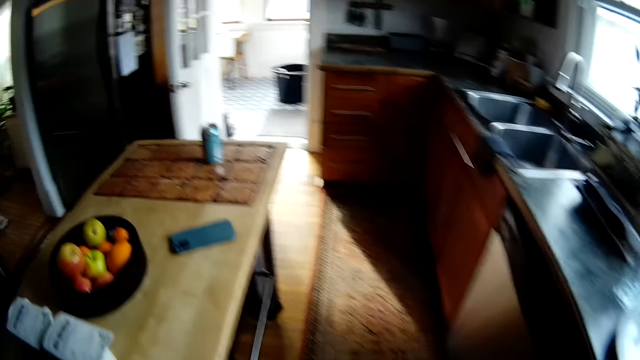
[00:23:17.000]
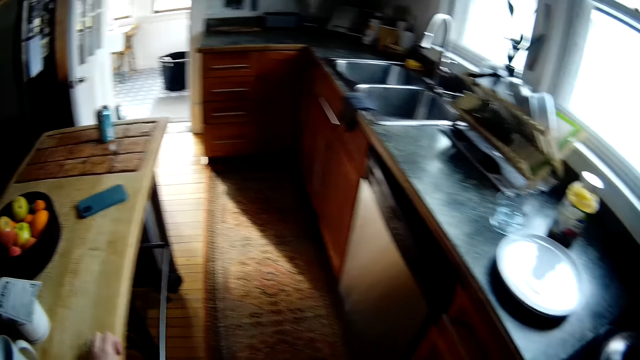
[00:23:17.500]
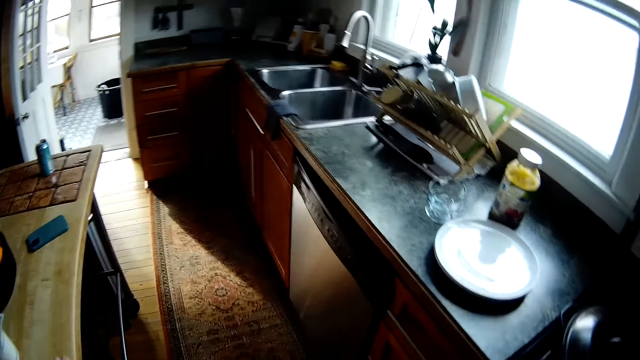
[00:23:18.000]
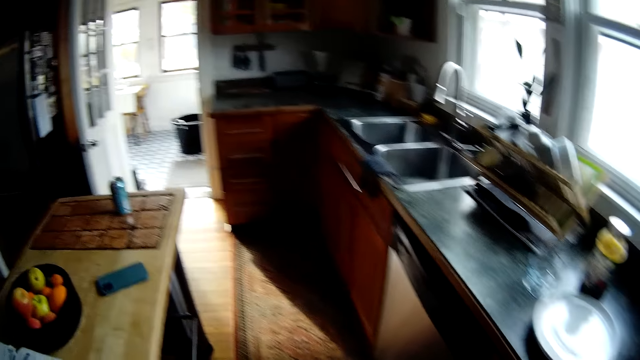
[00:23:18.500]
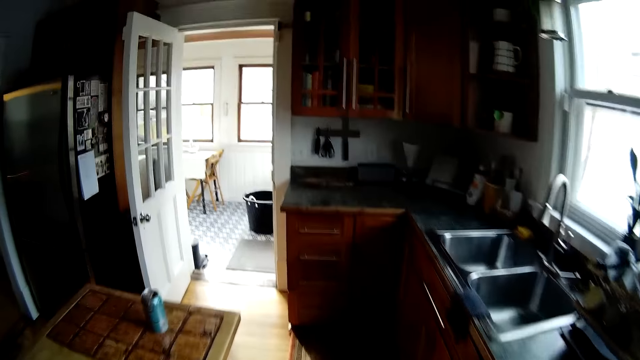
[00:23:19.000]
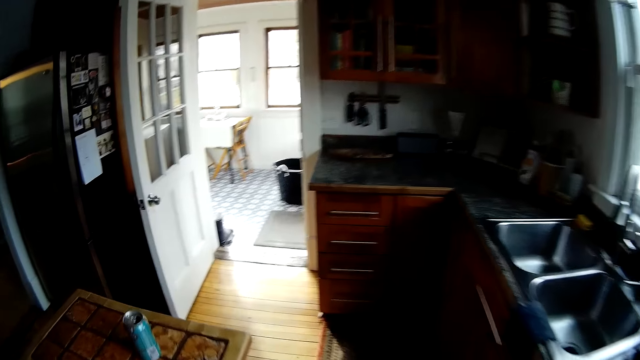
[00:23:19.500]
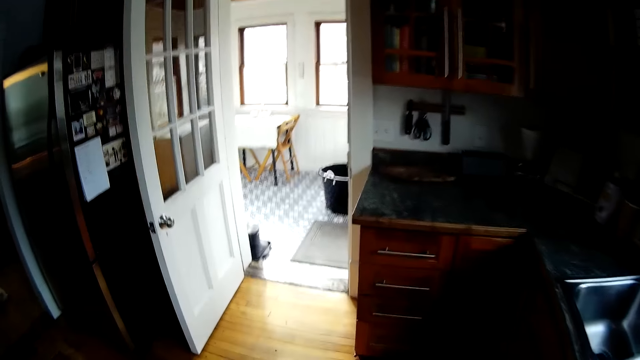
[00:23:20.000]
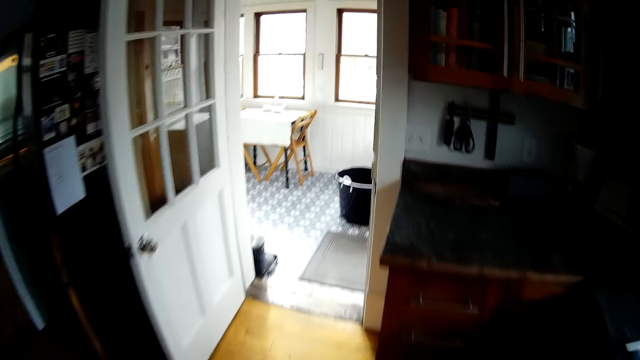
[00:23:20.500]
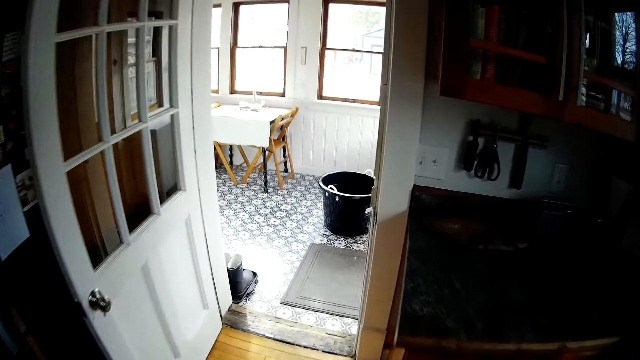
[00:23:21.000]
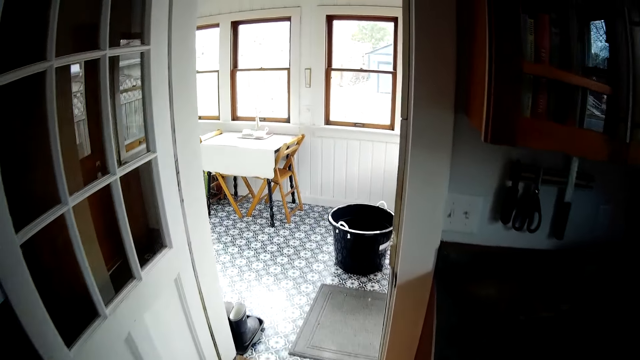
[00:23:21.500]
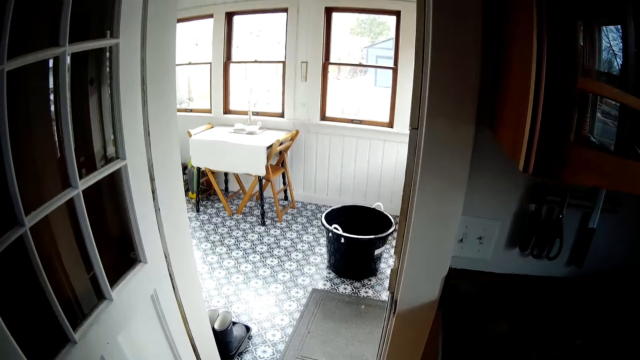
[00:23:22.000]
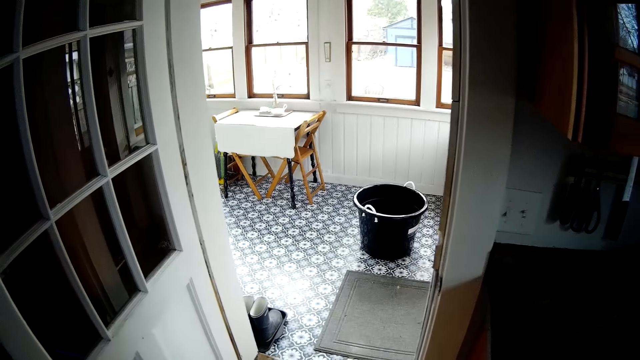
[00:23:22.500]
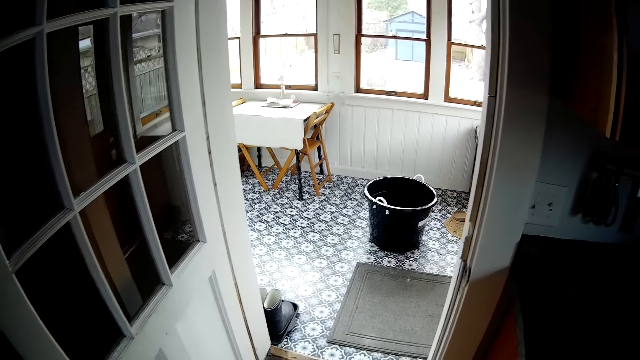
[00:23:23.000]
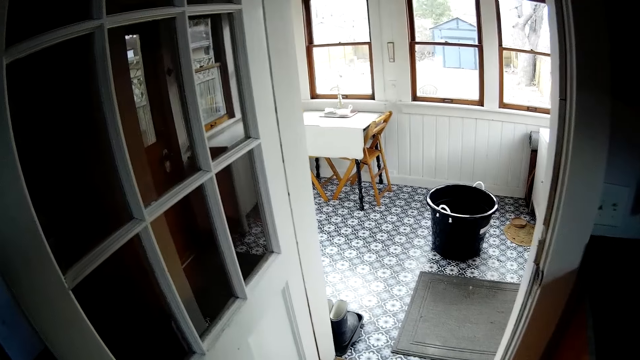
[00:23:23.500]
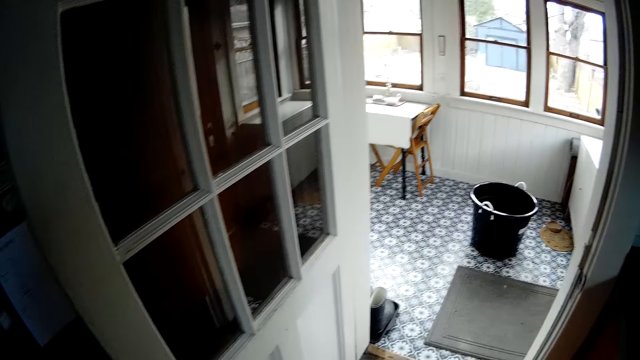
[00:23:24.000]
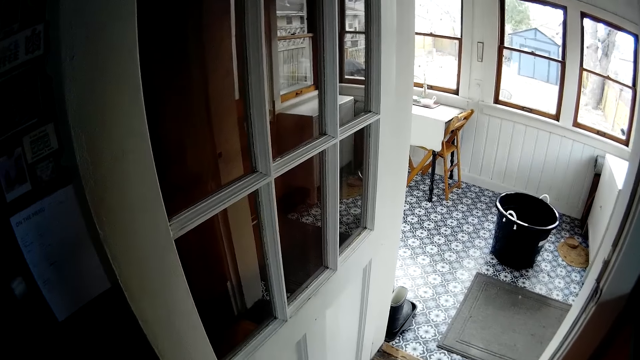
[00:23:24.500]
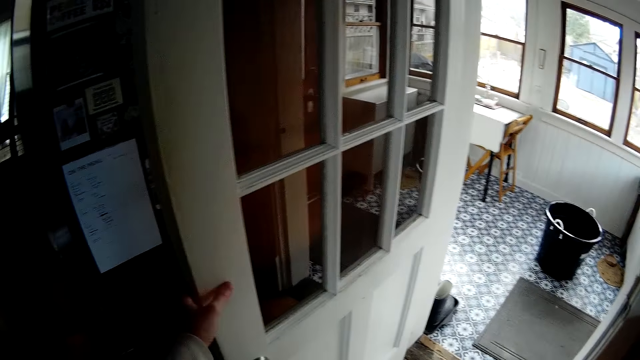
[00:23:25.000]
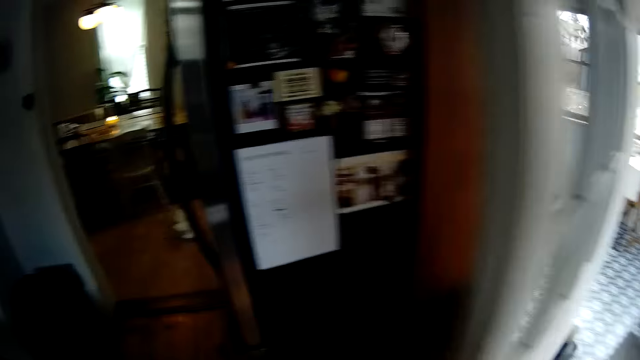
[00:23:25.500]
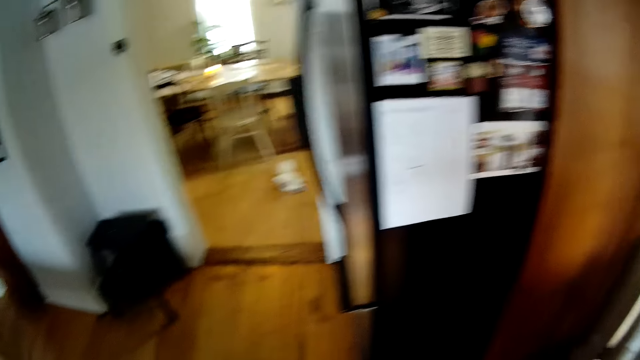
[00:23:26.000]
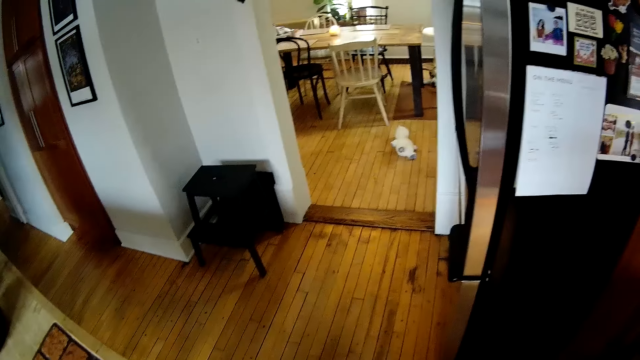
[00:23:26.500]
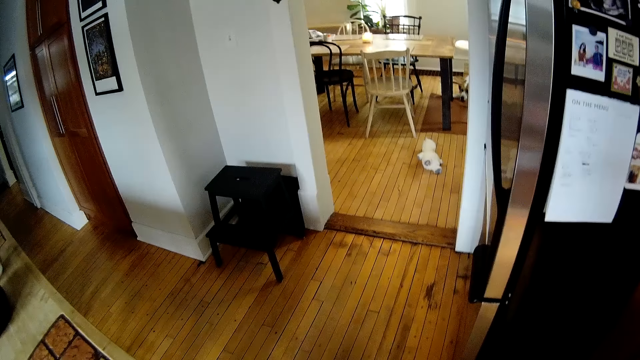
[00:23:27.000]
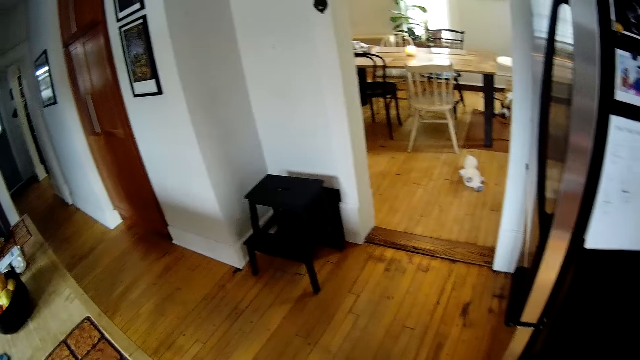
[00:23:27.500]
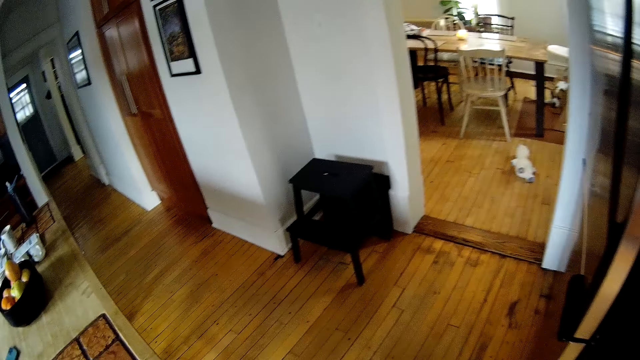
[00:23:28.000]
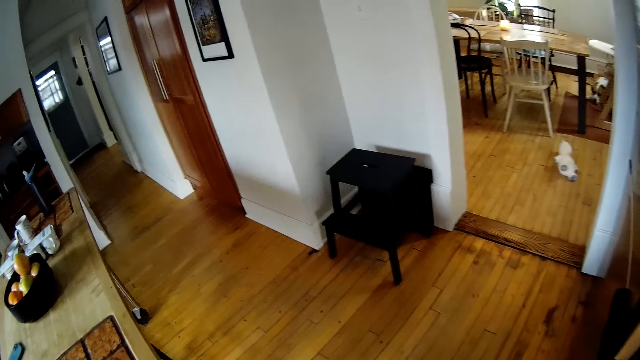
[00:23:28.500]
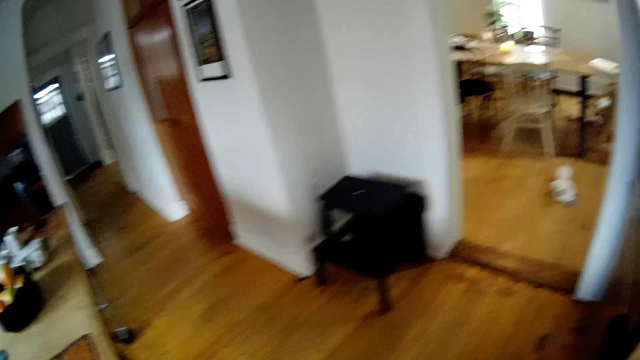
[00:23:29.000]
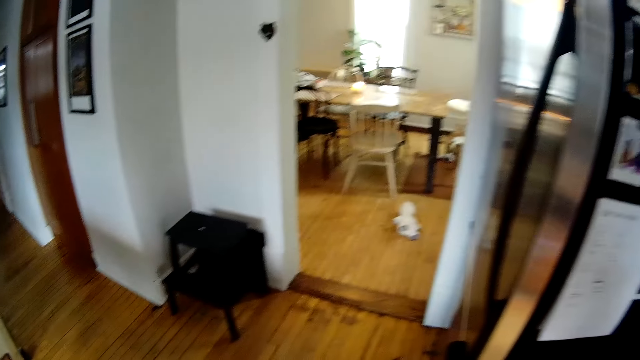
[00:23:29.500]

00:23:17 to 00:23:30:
The camera wearer walks towards a door. She moves around the floor. She adjusts the door with her left hand. She turns around the room.

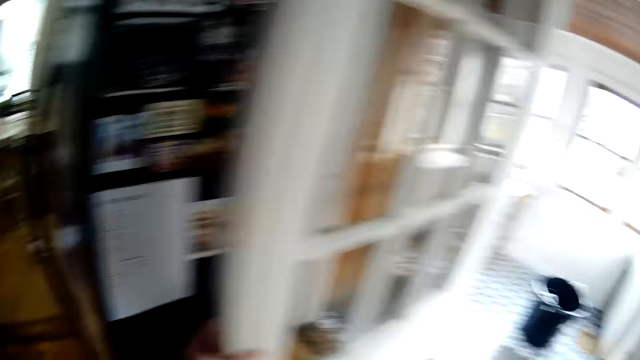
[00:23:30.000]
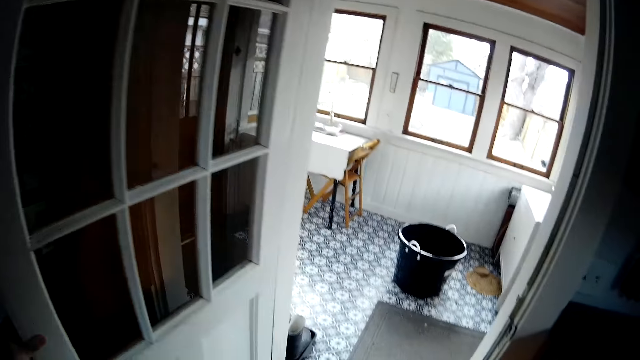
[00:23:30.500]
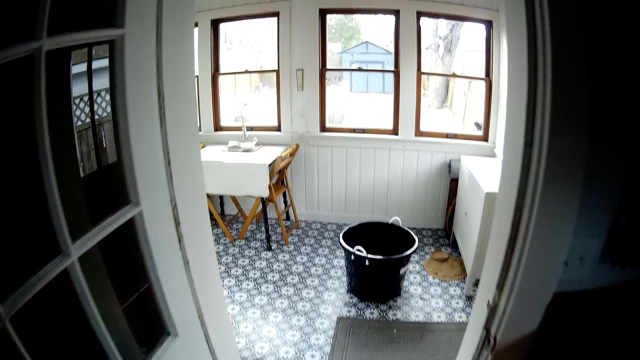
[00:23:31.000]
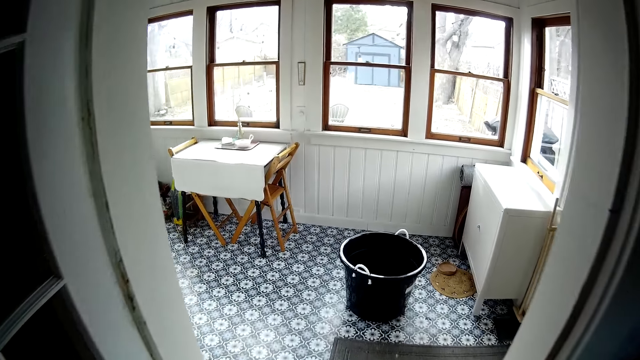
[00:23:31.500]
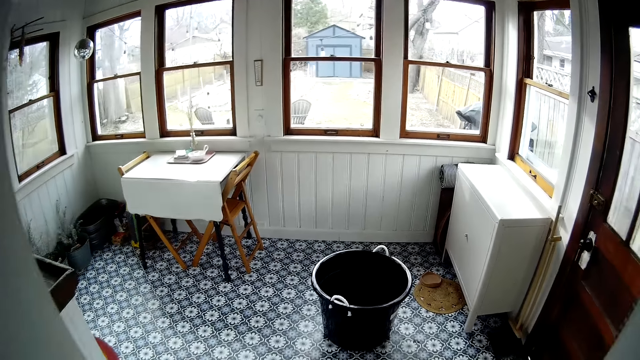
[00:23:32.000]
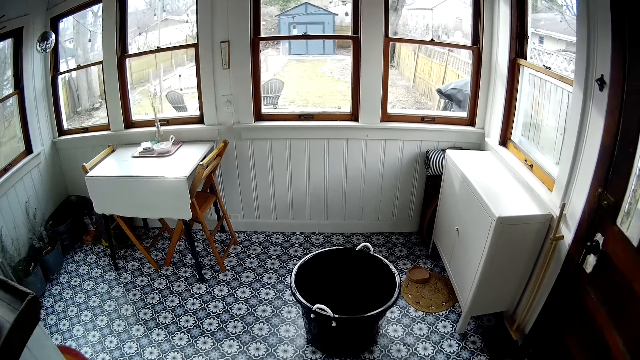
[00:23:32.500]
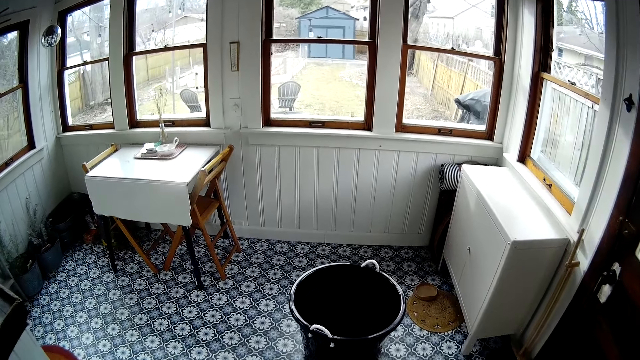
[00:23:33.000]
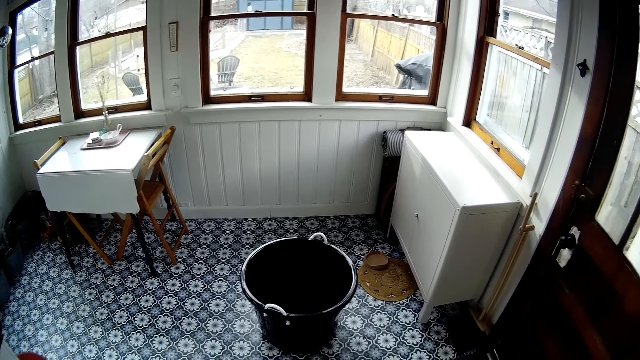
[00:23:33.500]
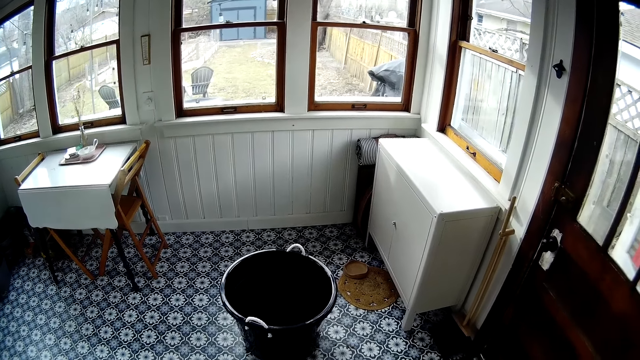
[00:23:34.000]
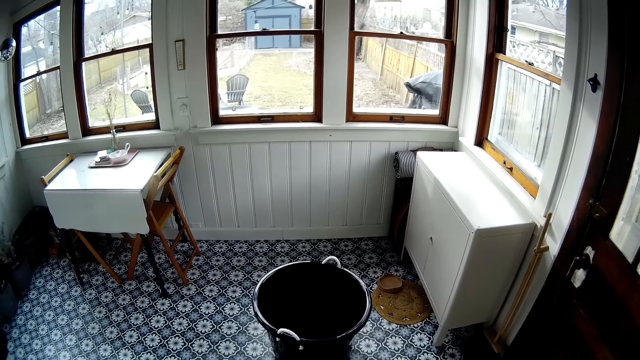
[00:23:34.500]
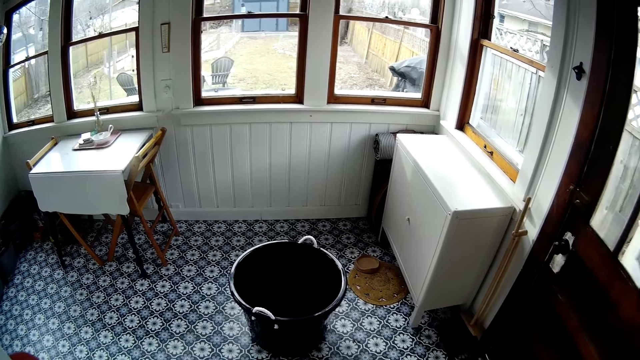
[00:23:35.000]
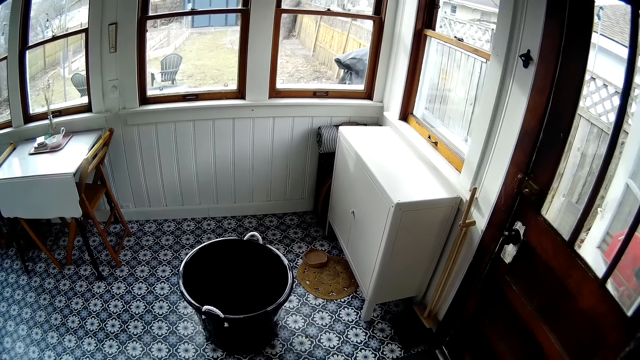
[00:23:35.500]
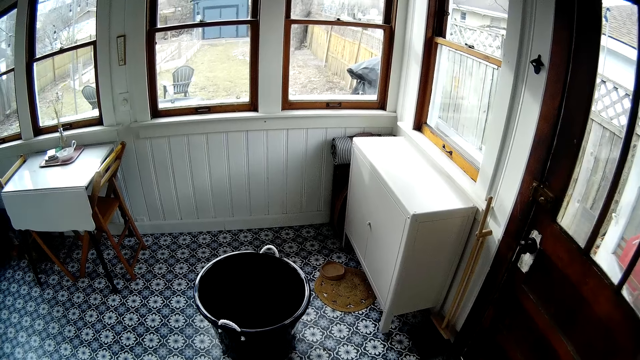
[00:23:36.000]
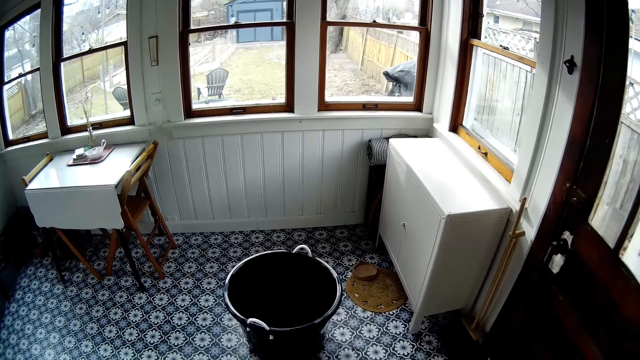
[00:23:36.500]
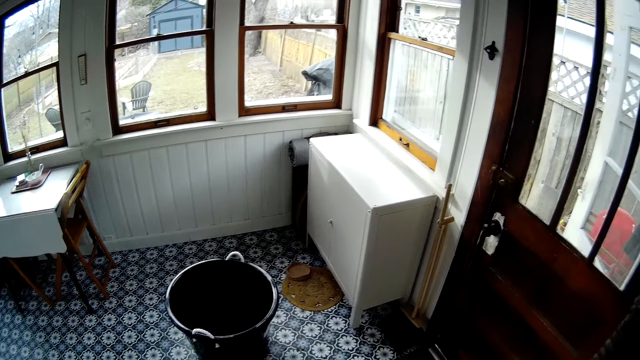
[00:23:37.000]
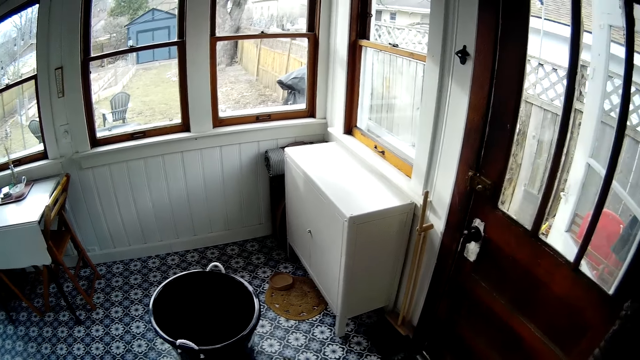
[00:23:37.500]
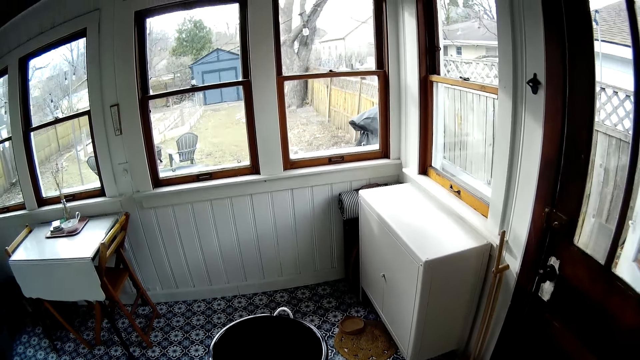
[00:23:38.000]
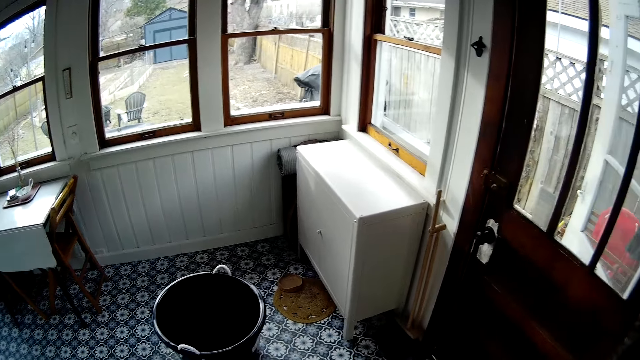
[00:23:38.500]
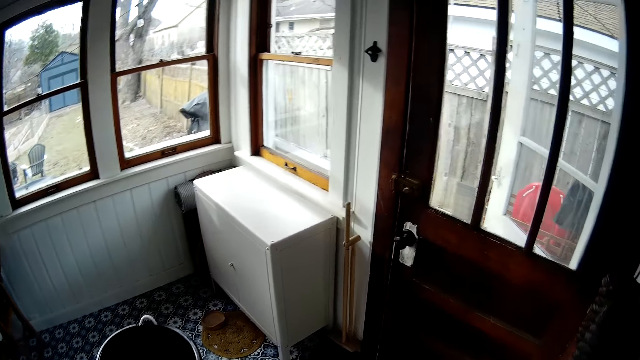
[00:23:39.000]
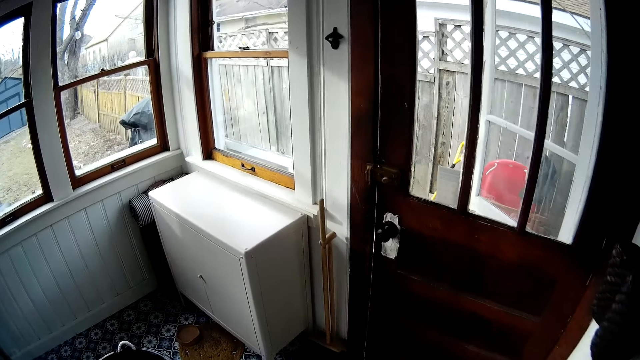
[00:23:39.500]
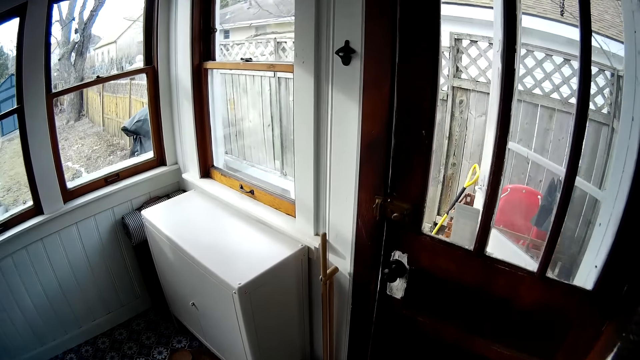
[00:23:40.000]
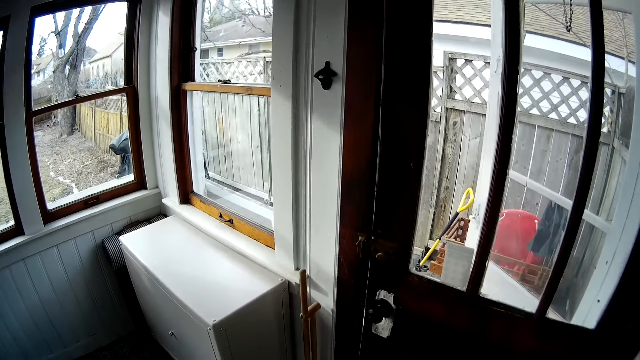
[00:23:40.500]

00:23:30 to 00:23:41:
The camera wearer looks around the room. They walk into the room from the kitchen. They look around the room and turn around the room.
